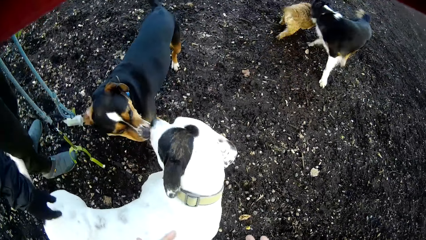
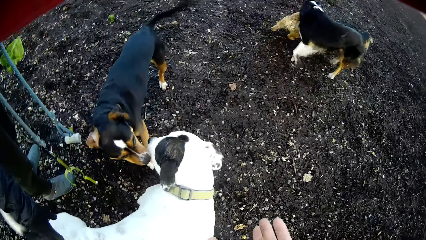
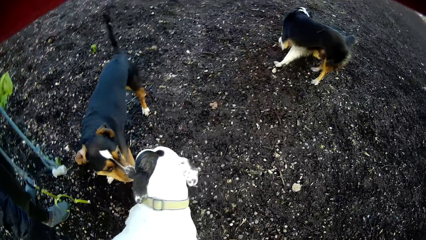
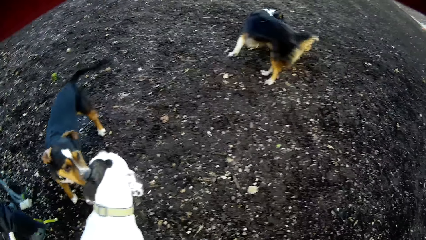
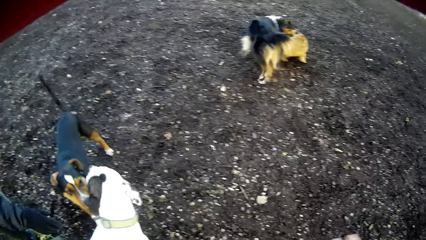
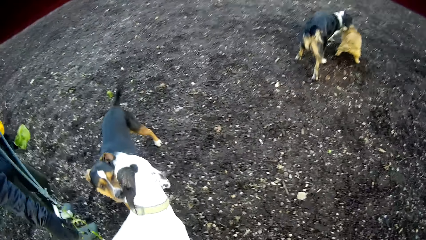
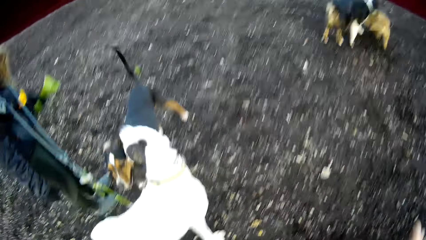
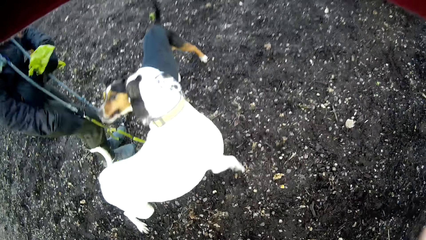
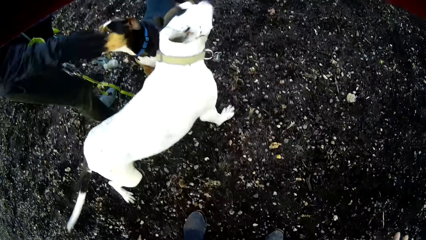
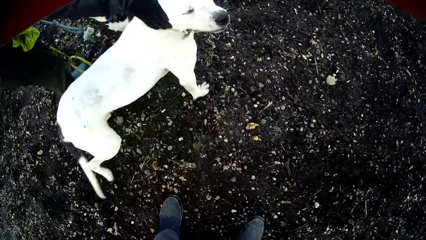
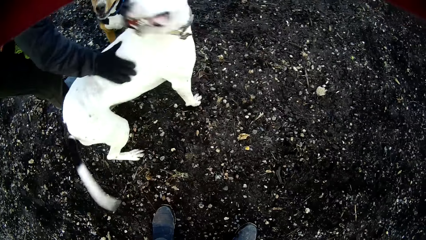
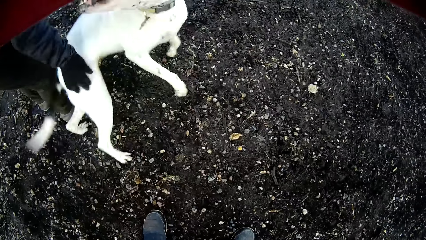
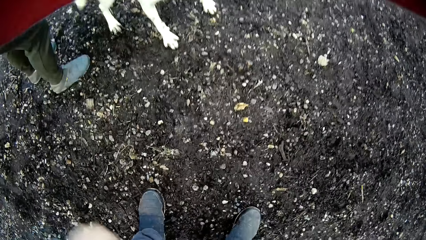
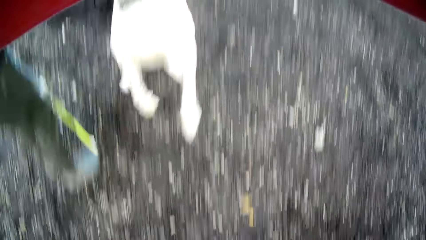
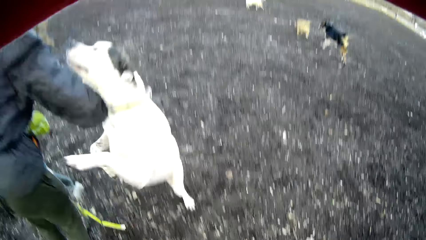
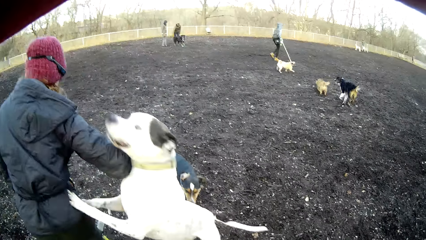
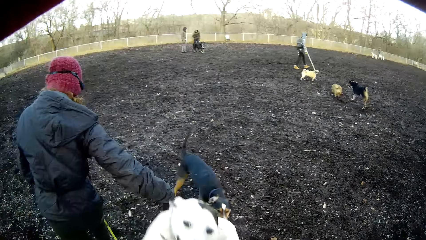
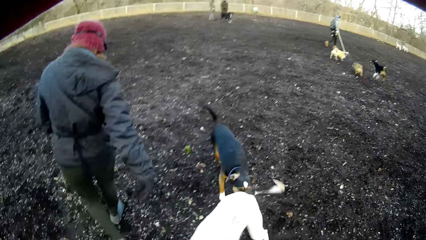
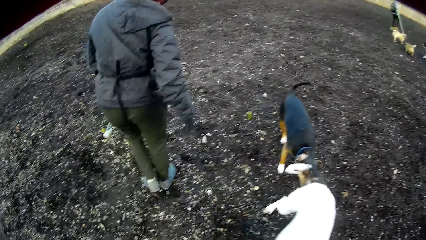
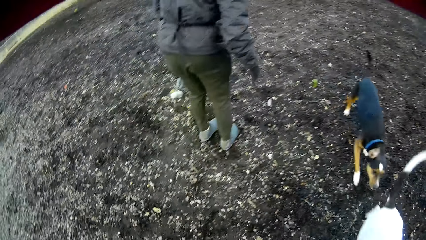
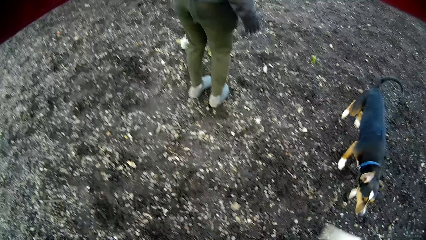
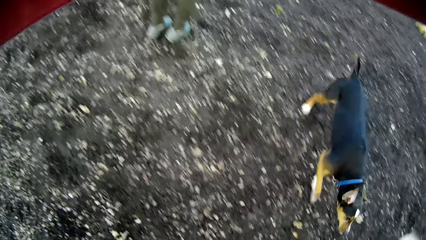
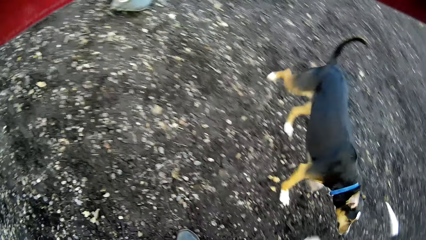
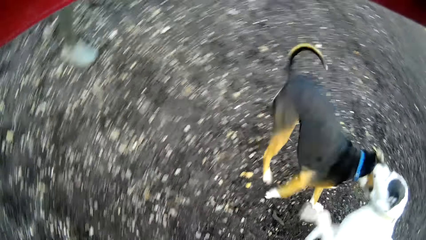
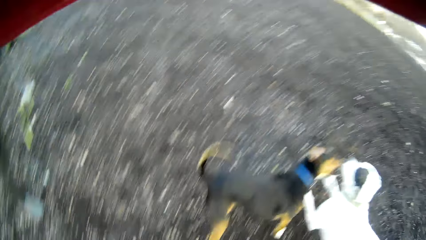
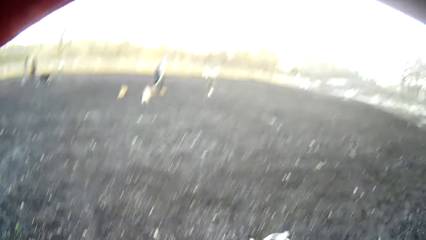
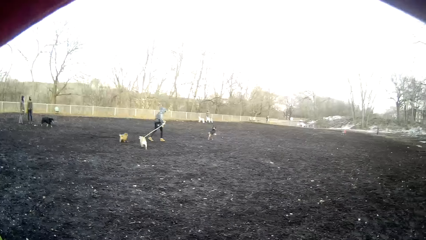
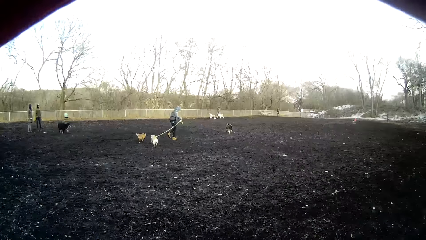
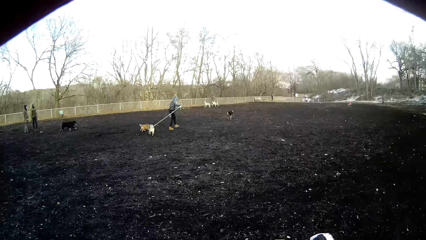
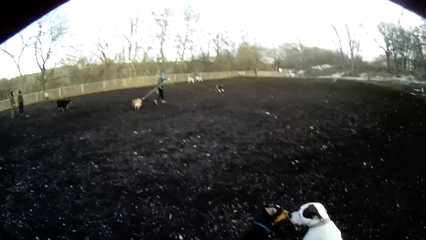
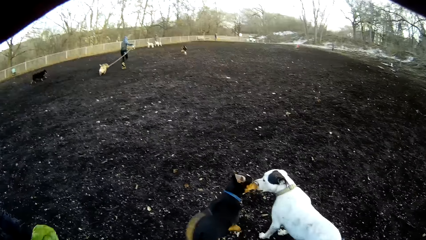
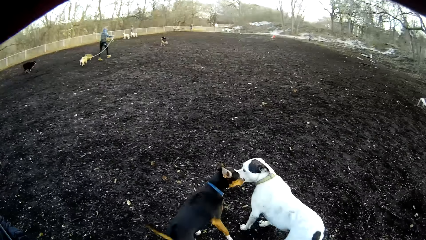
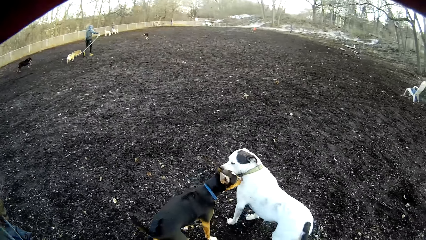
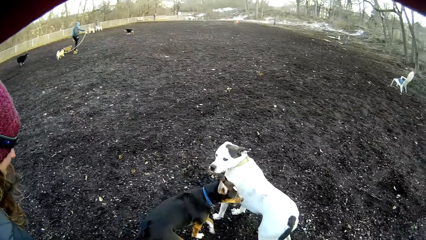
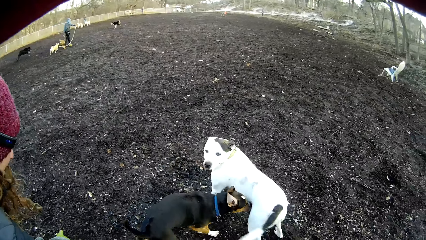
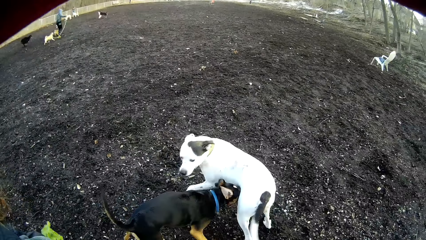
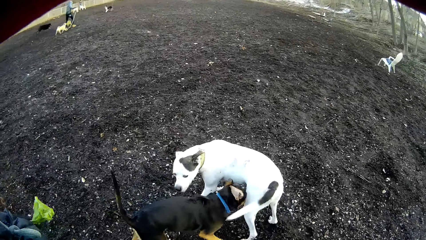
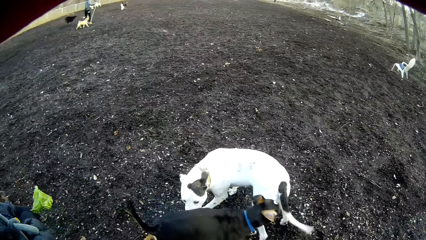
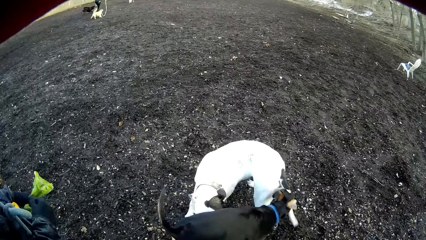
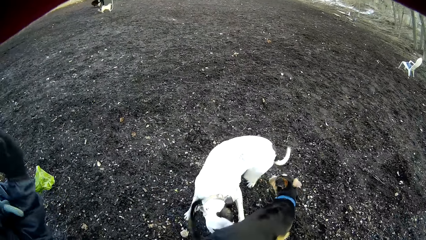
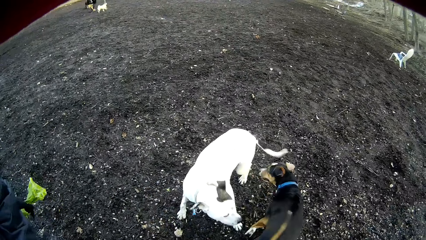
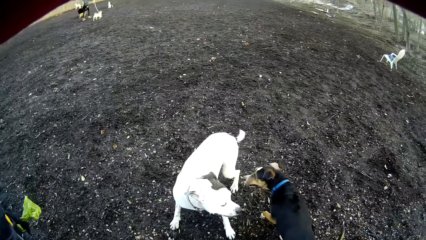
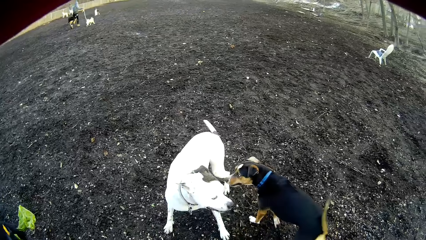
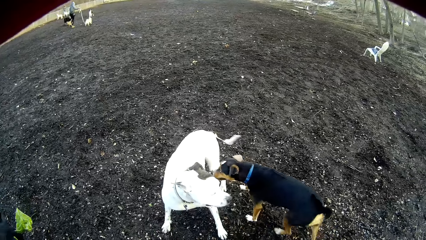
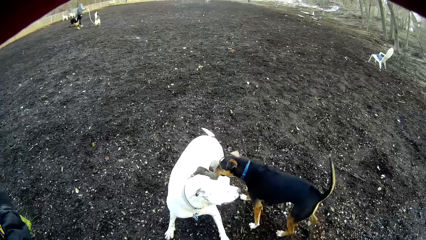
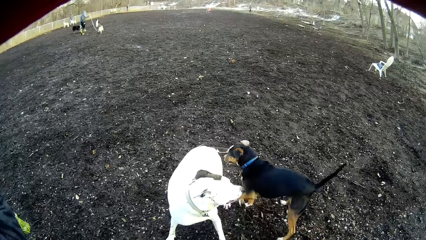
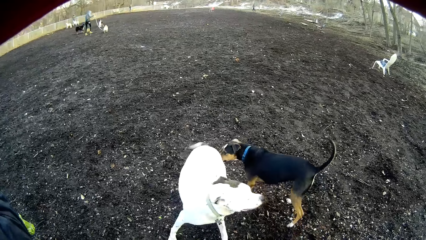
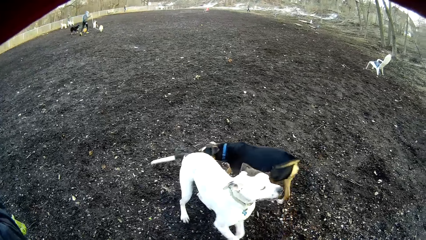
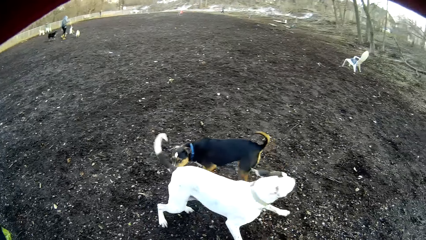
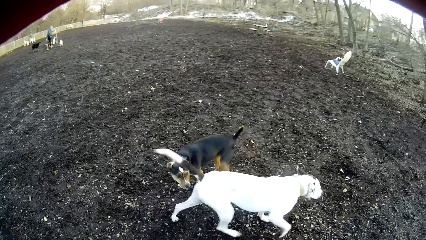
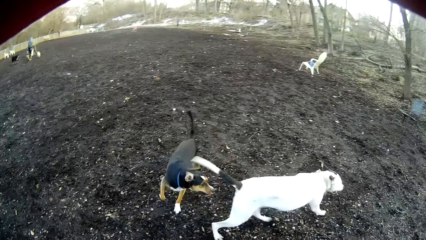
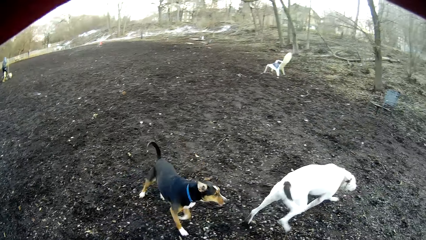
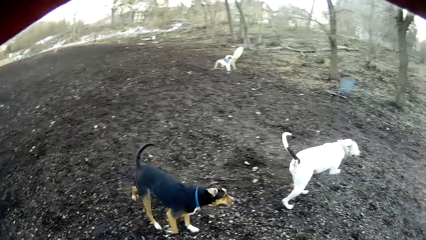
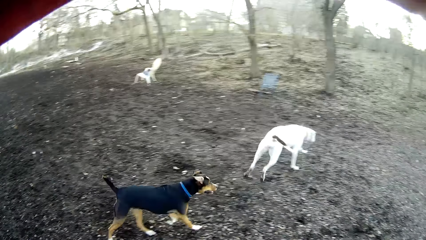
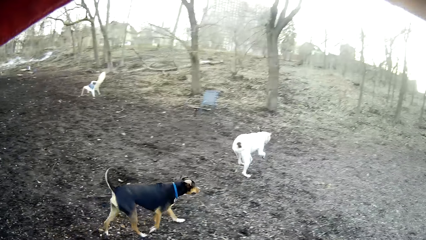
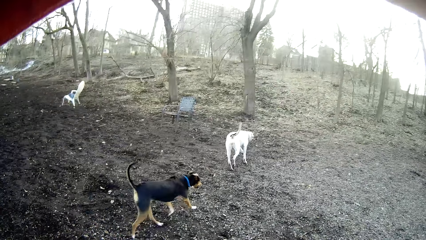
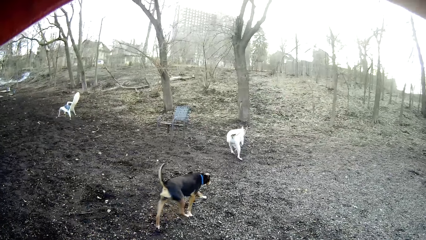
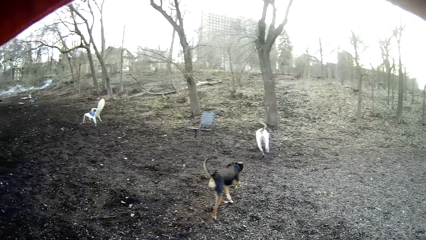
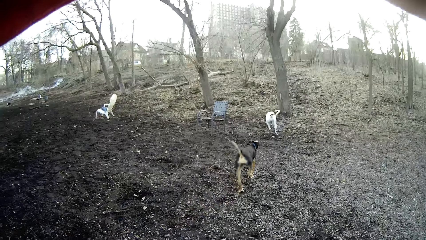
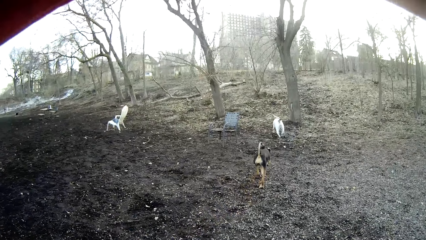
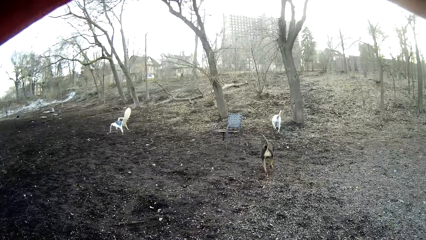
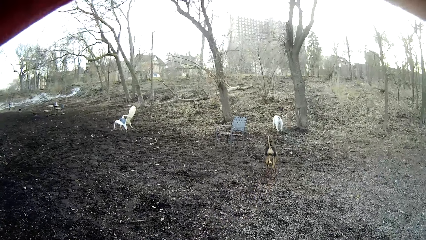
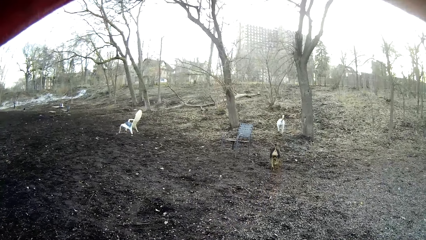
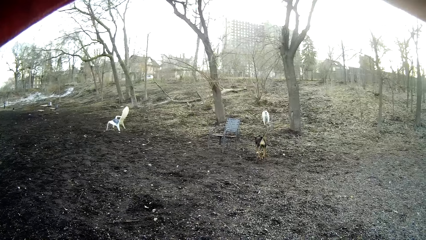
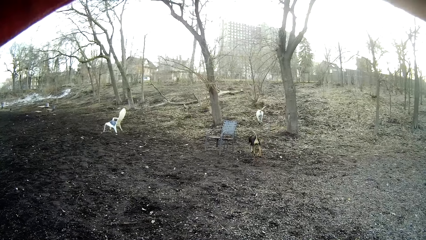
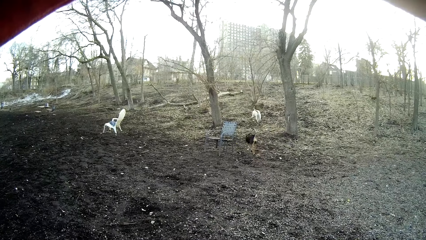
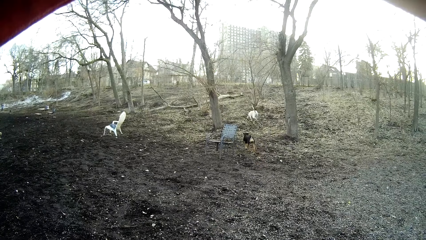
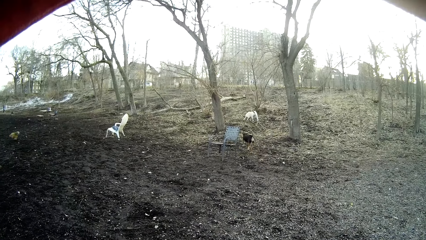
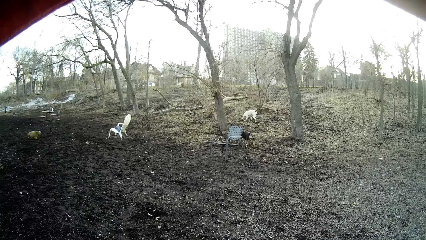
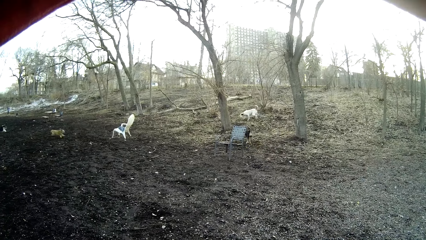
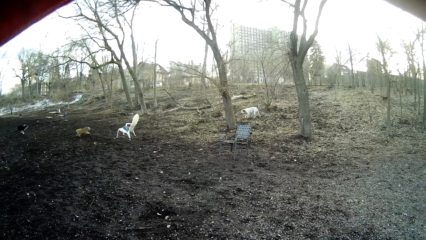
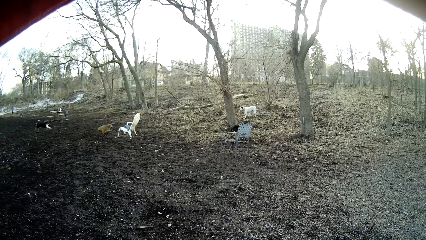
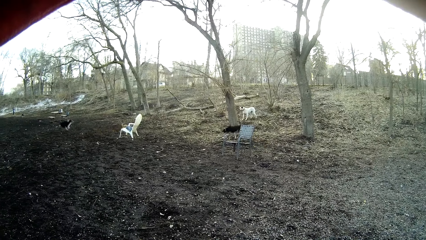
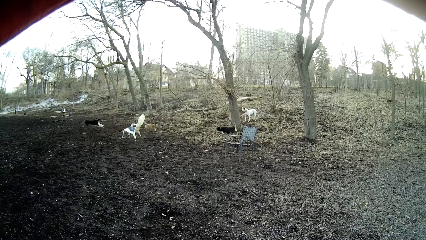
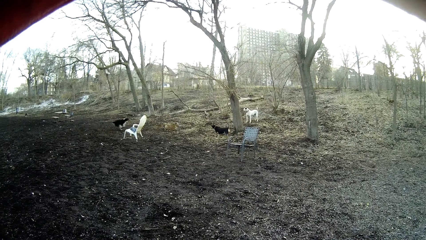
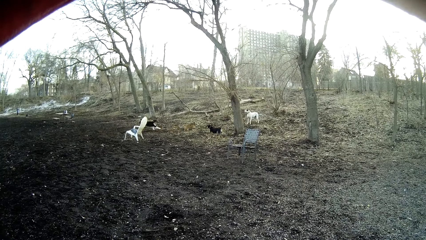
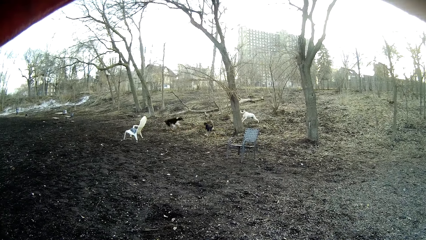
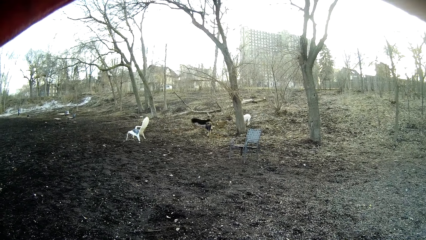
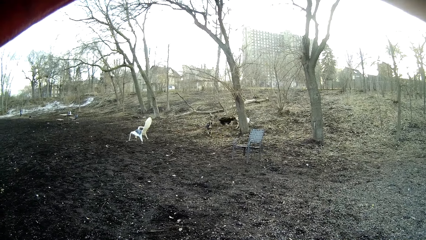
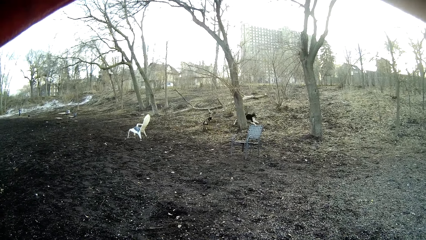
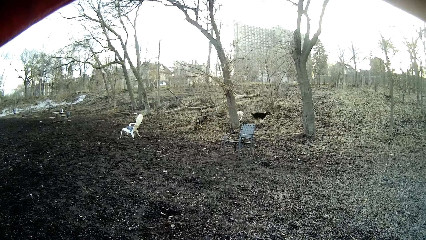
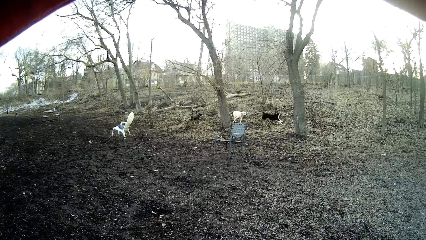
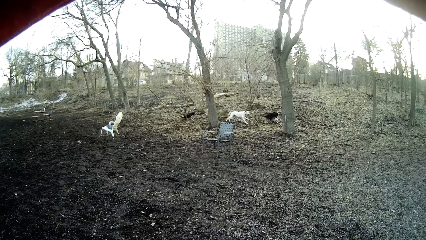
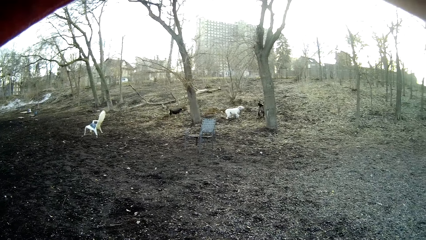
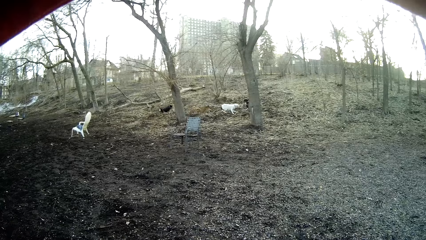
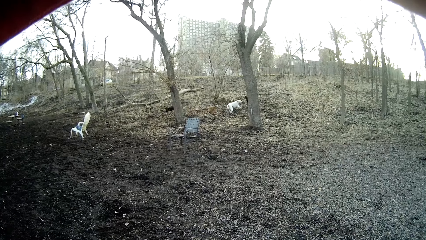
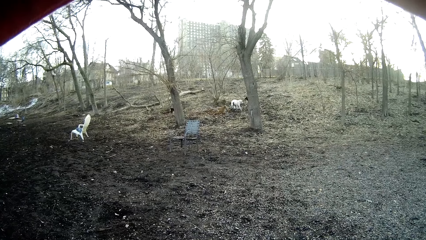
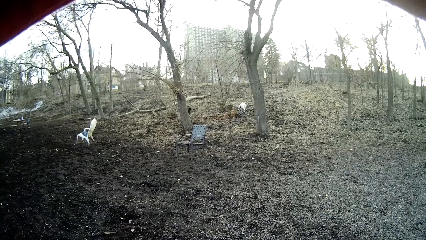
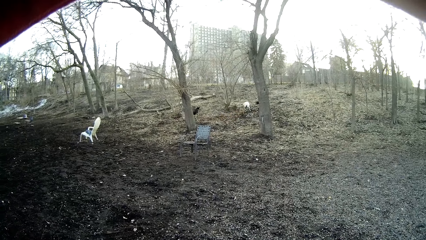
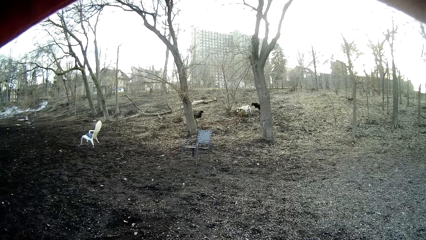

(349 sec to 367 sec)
The white dog jumps on the lady. The camera wearer looks at the dogs. The dog sniffs the white dog. The dog and the white dog run off.
